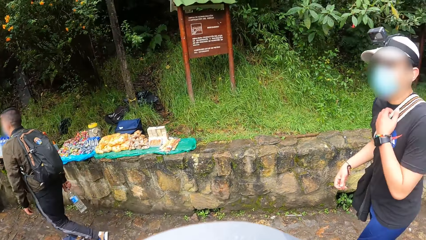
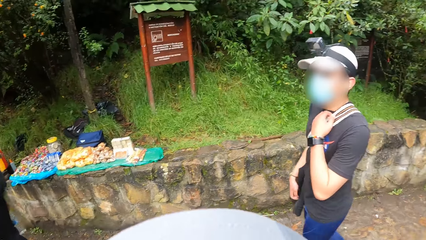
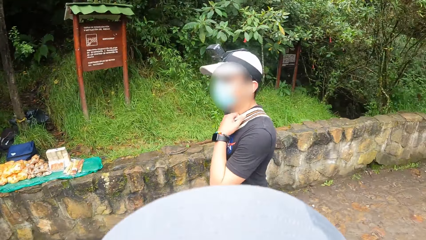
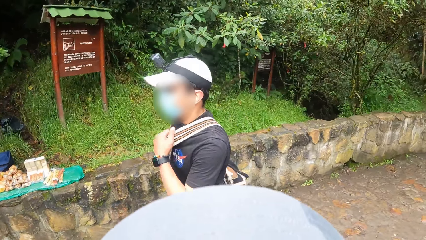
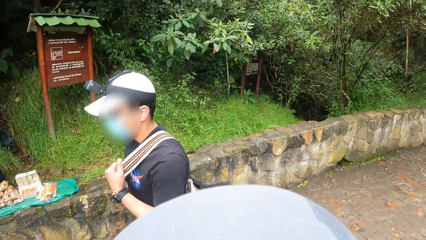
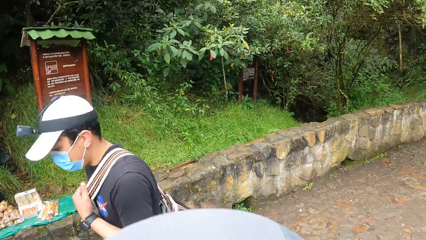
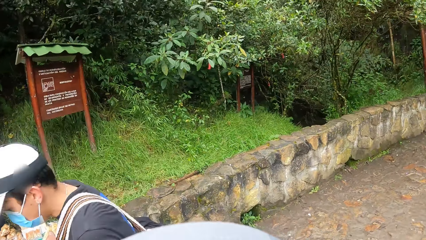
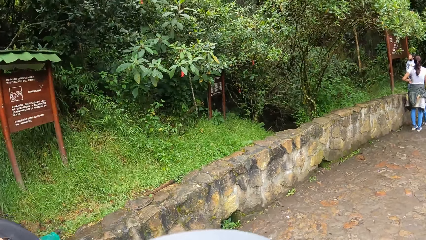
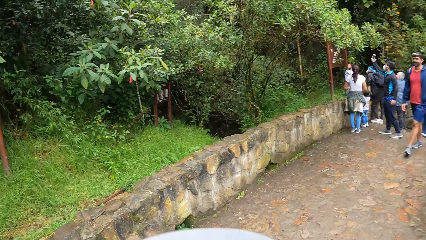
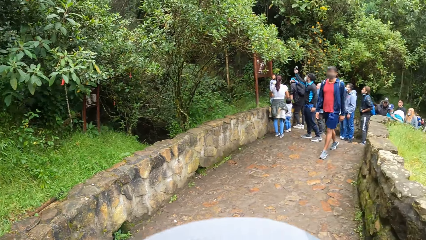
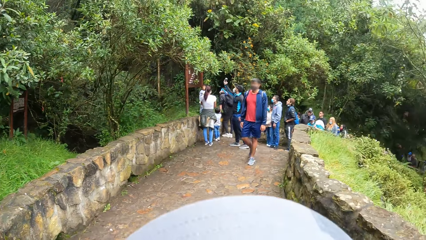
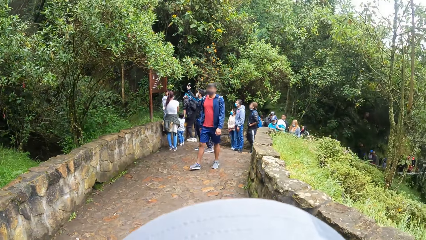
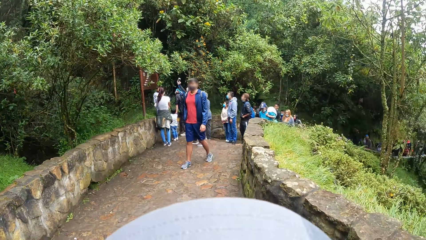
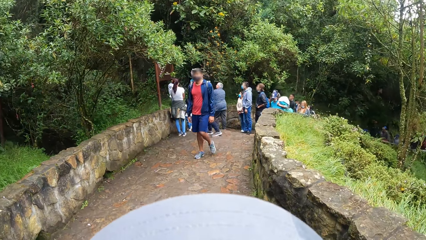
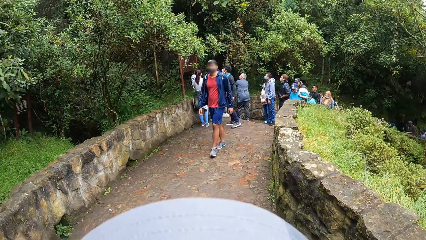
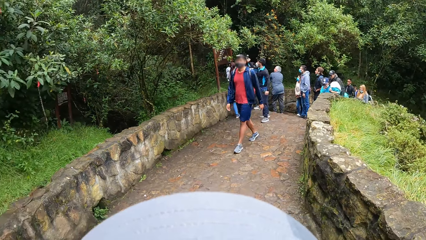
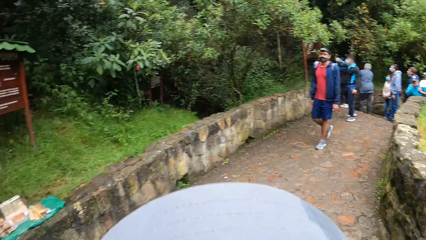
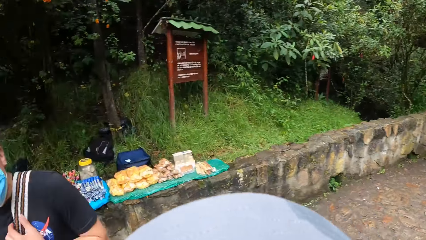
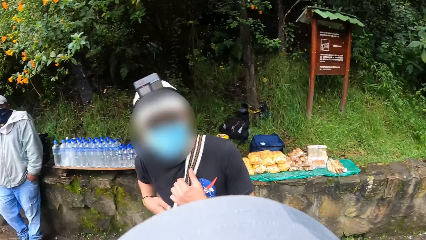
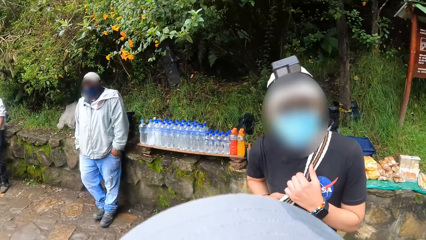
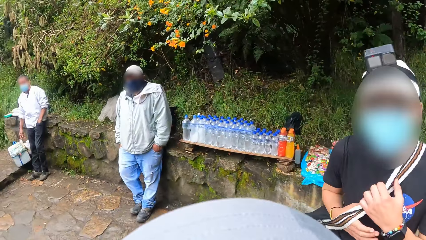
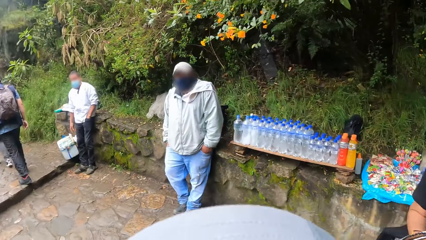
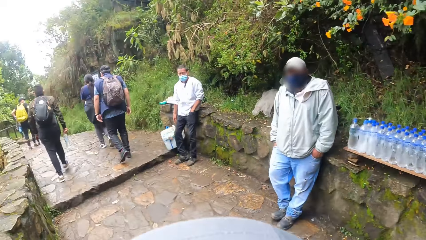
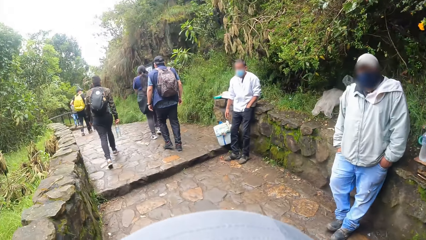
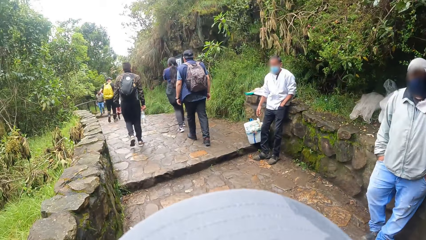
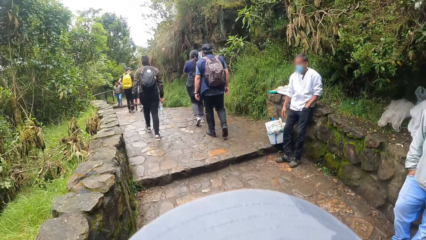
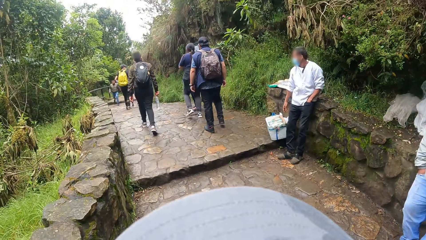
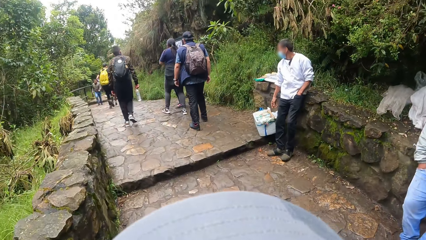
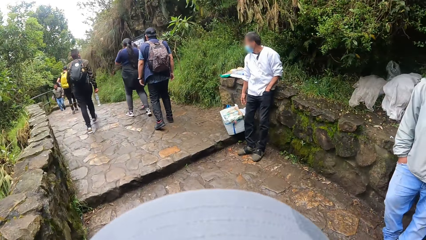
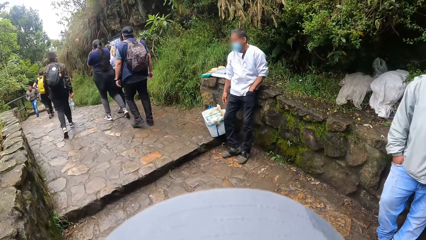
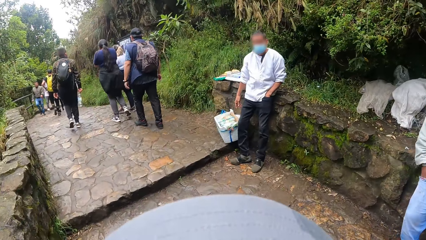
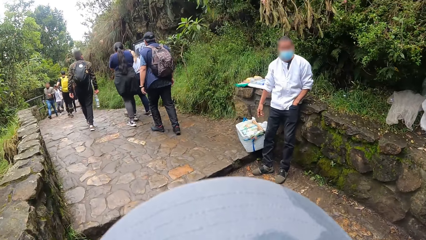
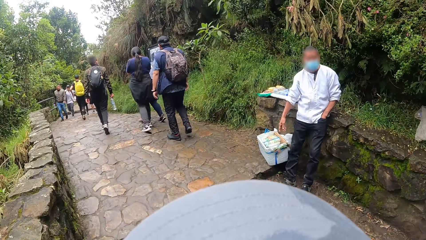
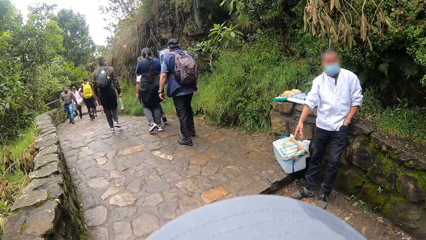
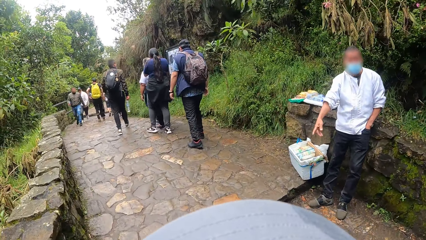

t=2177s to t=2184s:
The camera wearer looks back.

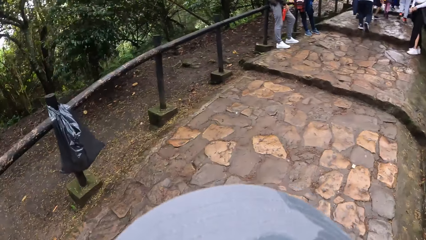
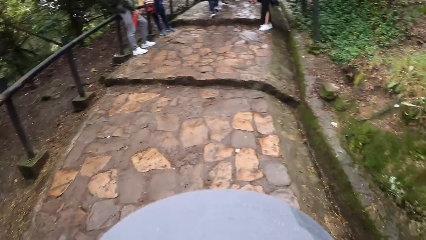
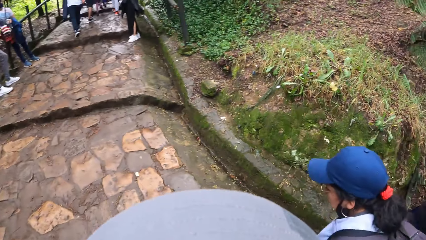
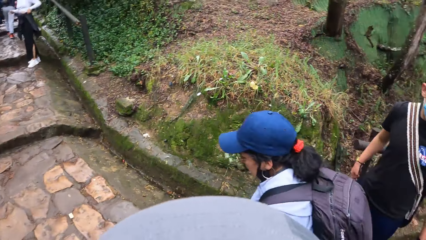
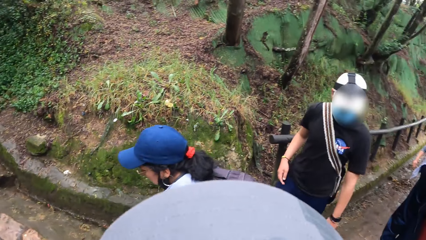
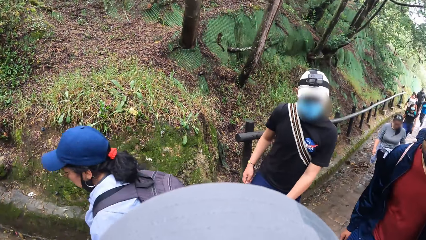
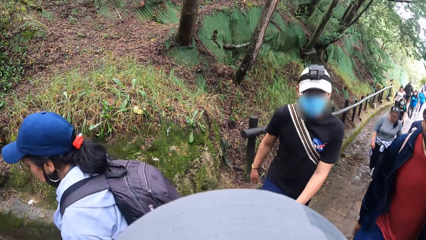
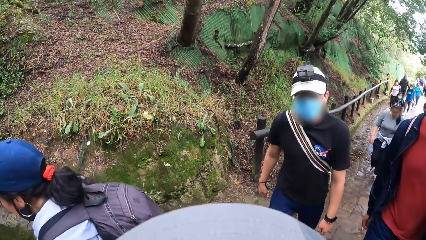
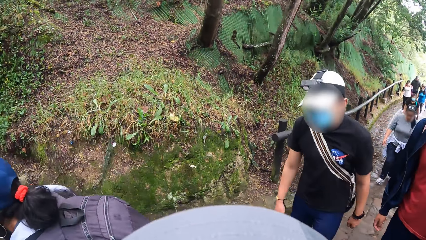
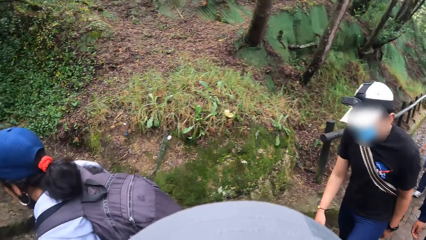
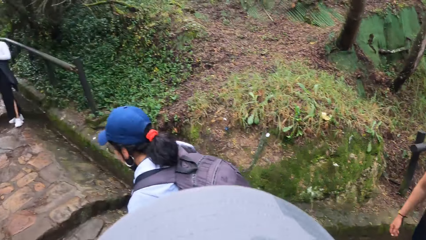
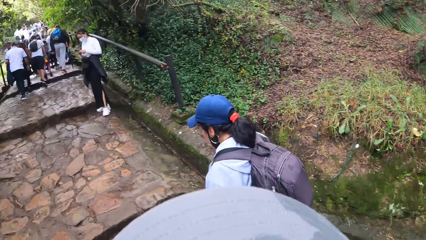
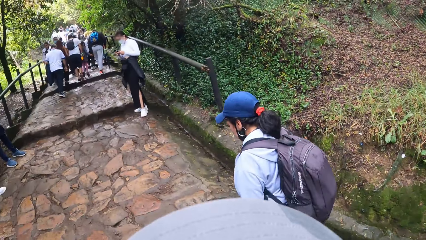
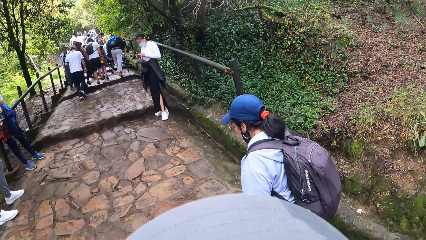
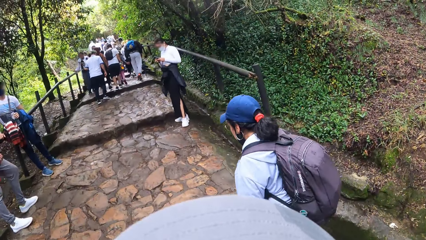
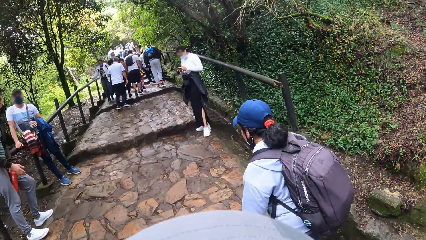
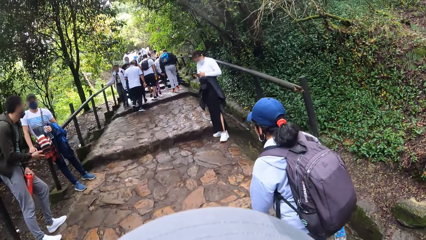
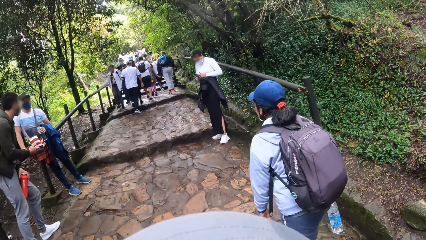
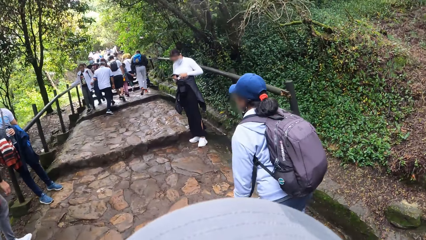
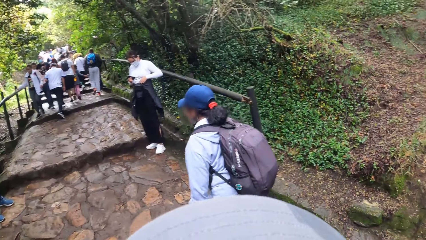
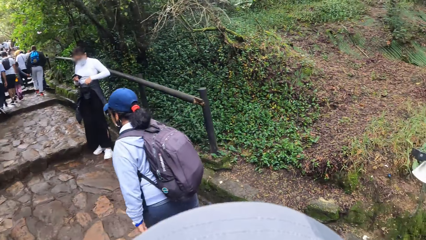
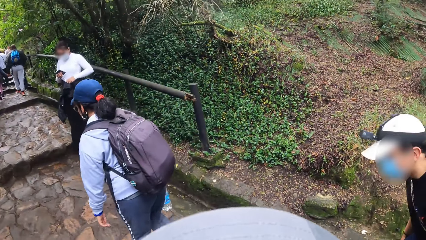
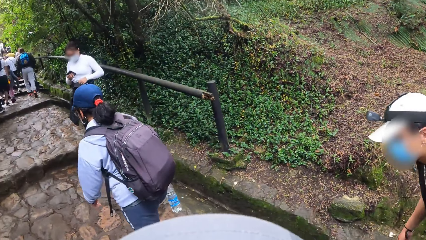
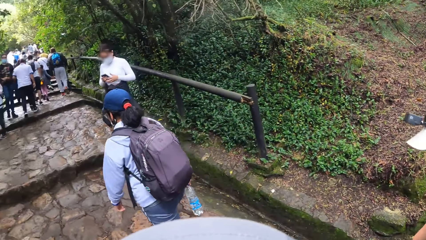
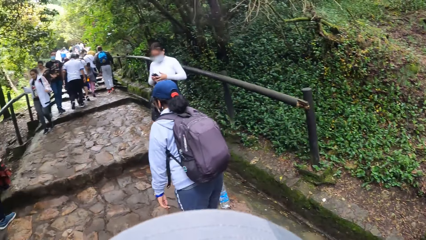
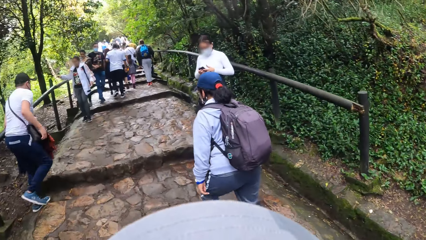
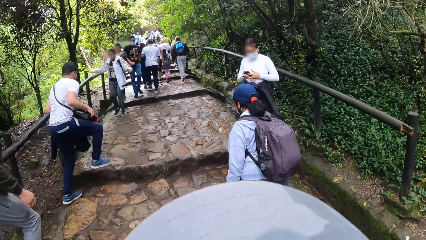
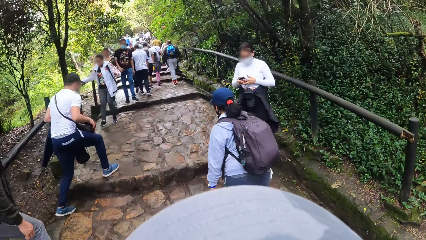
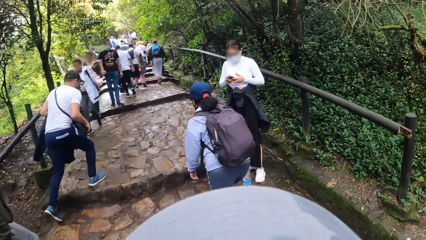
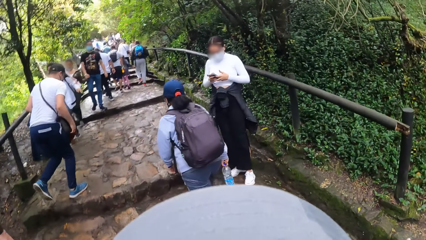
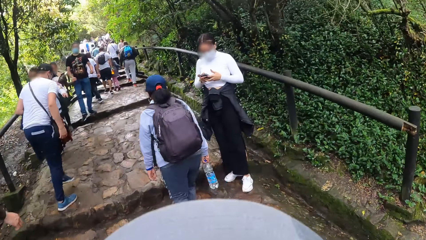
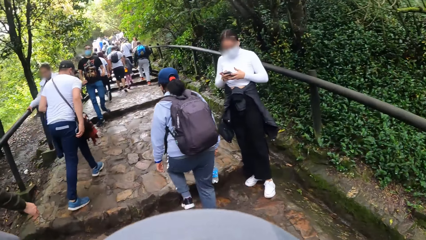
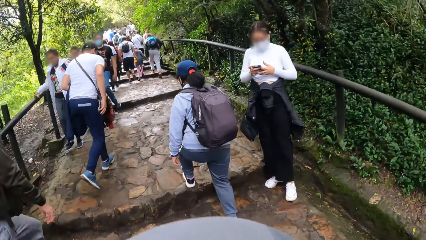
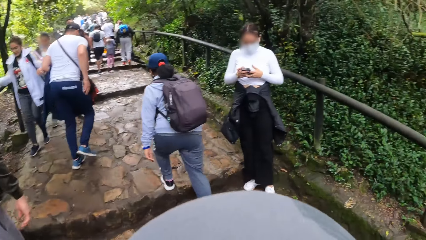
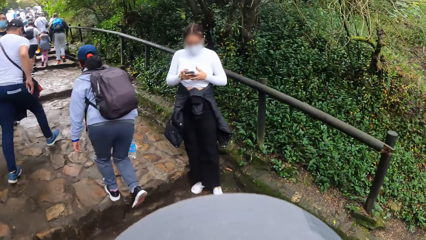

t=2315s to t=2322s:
The camera wearer interacts with a man.
